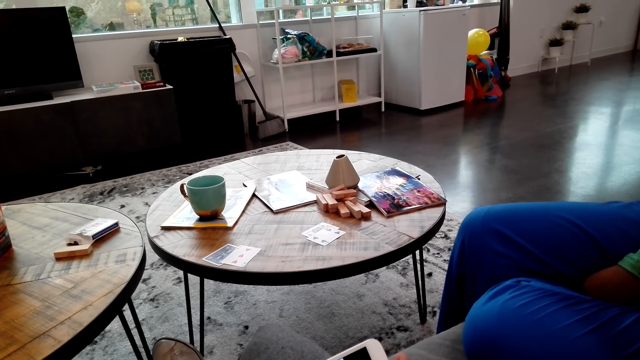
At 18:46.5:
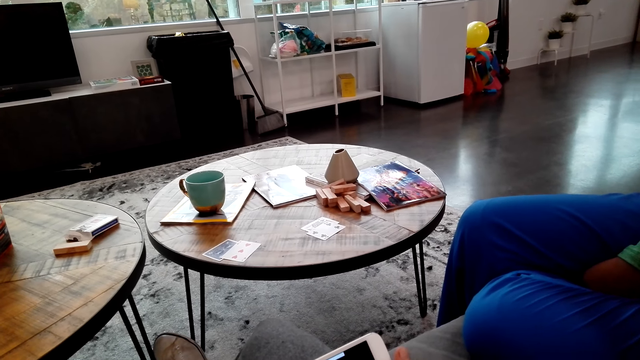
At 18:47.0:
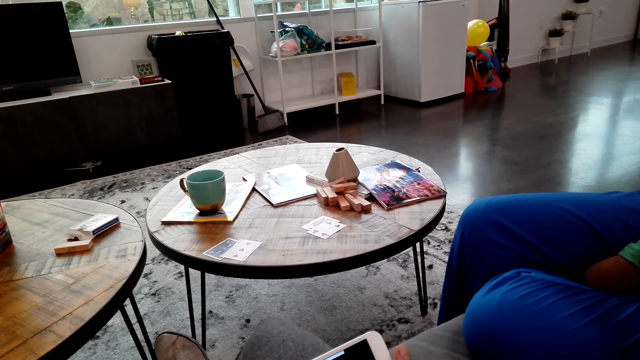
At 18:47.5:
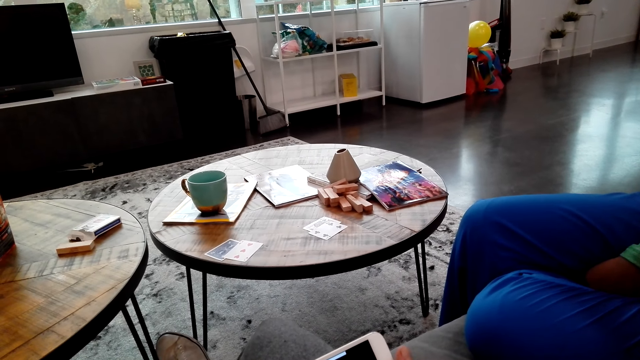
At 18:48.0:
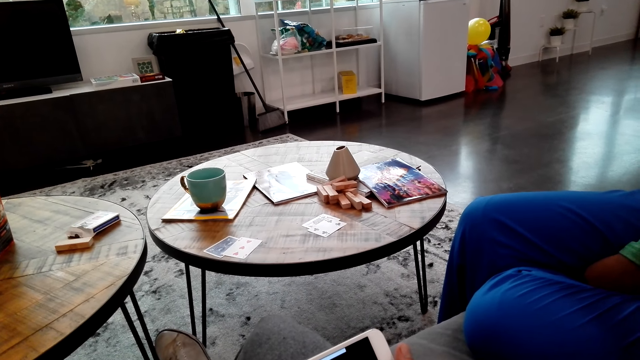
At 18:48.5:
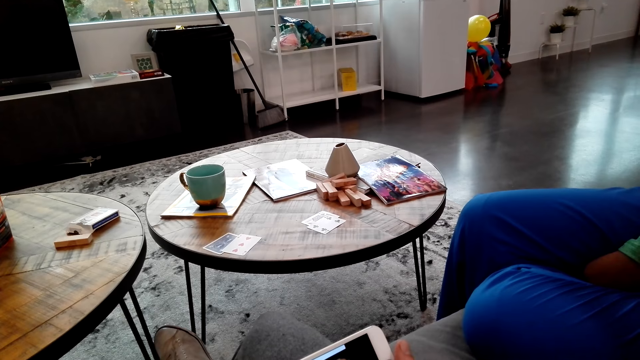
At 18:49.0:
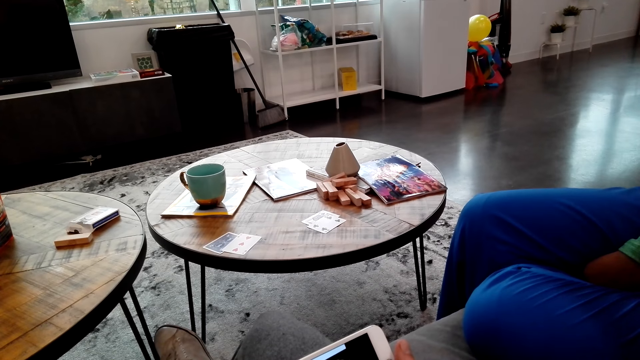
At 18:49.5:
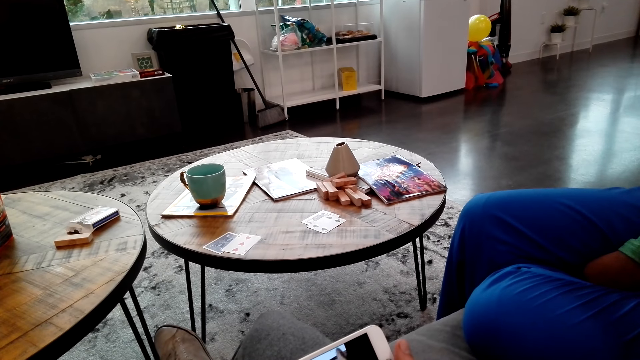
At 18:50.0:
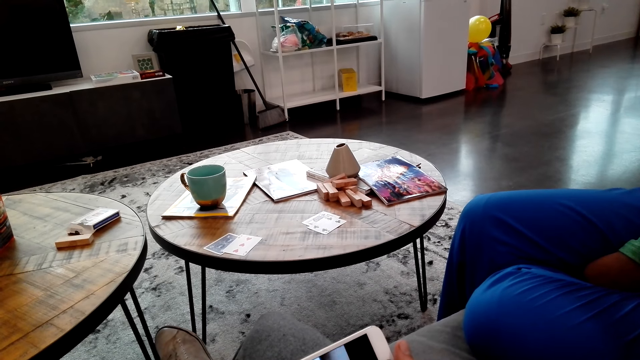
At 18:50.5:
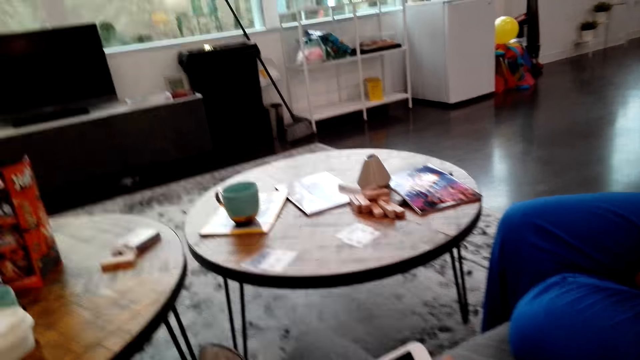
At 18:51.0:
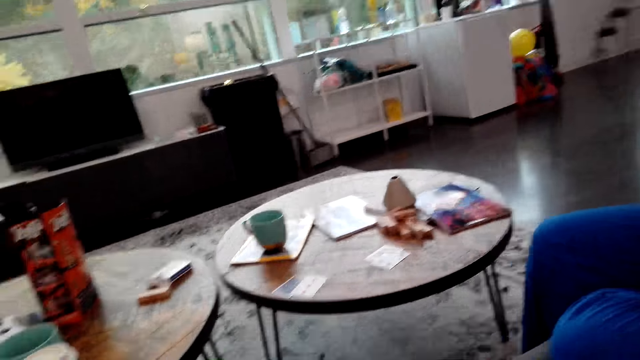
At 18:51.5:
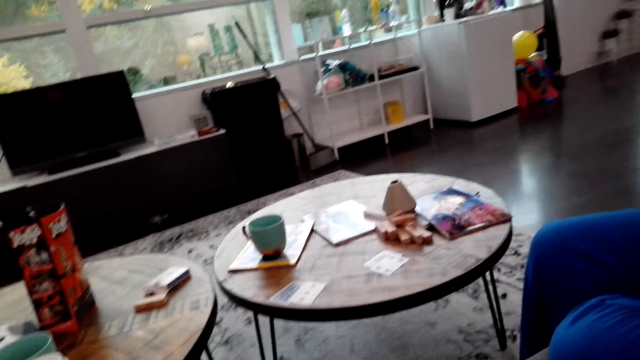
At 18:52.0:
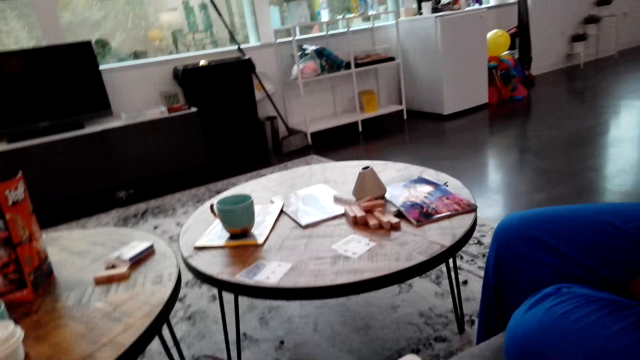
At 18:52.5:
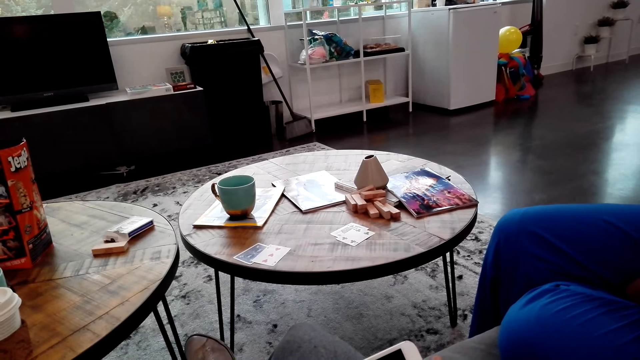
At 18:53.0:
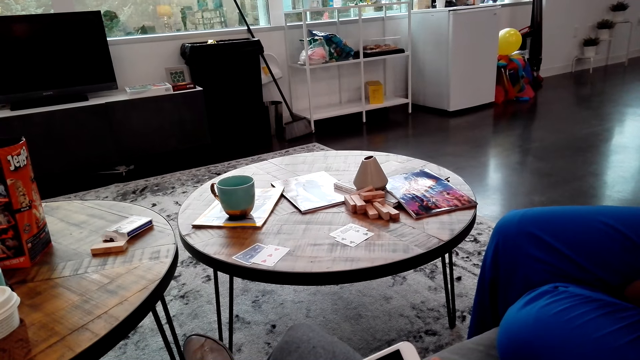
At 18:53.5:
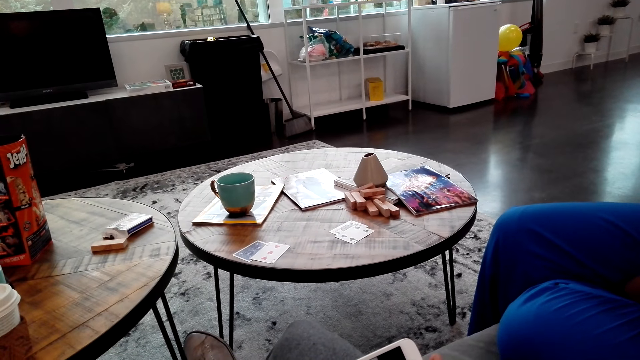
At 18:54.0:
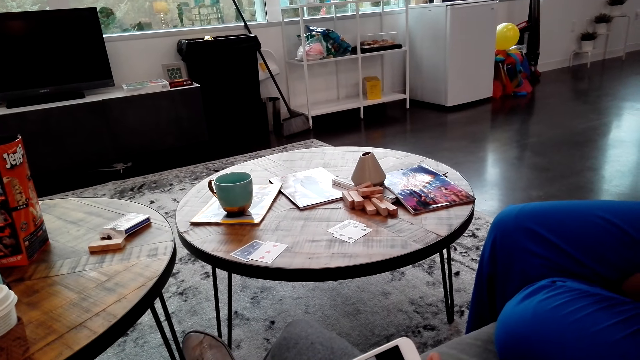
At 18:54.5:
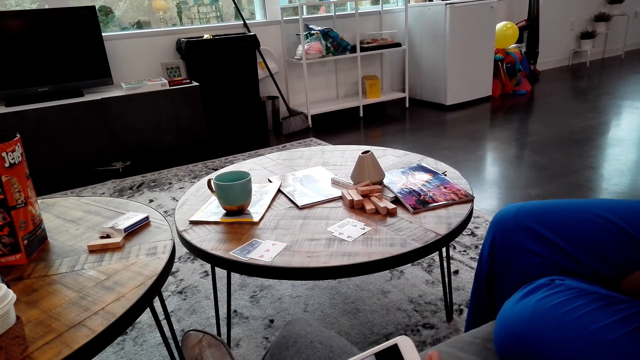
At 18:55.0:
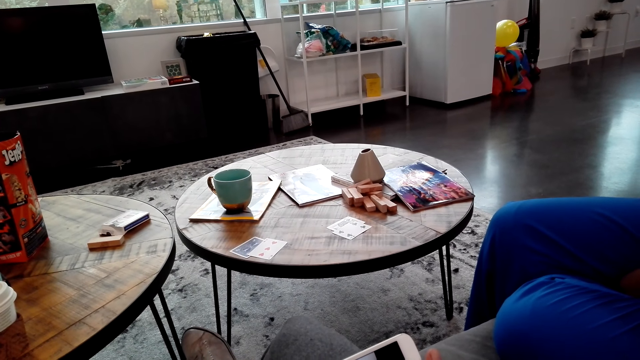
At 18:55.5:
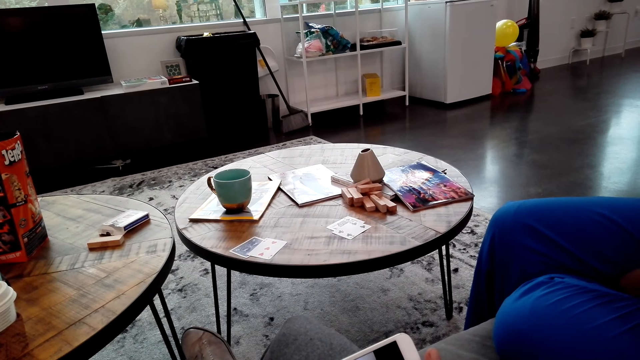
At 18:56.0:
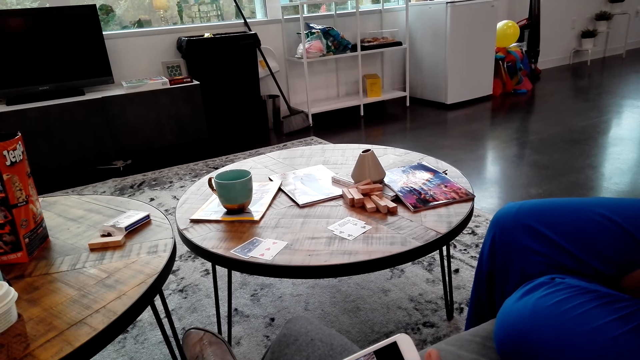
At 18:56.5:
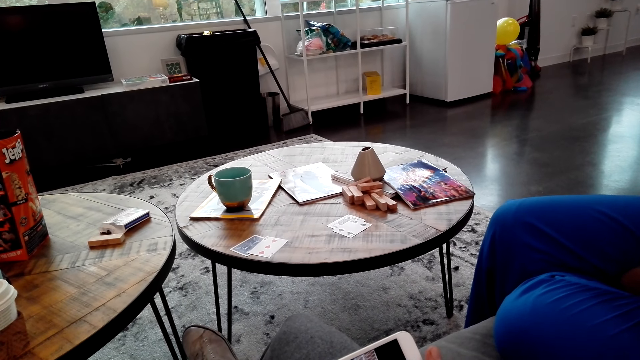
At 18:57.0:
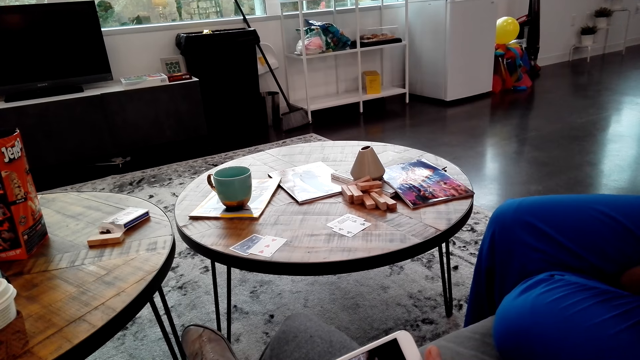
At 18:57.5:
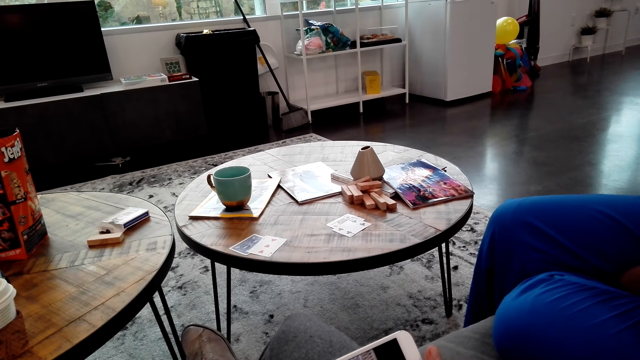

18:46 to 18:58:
The camera wearer looks around.

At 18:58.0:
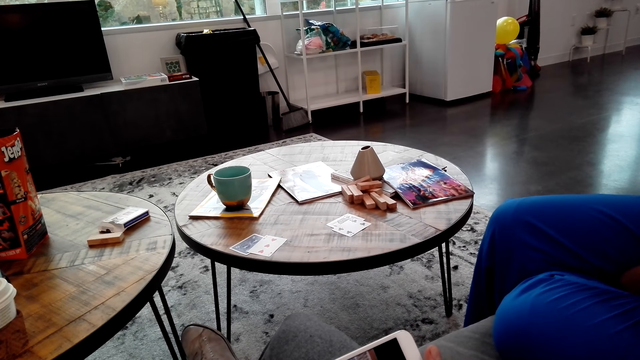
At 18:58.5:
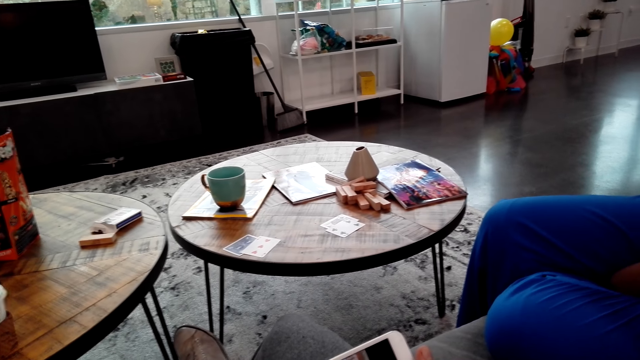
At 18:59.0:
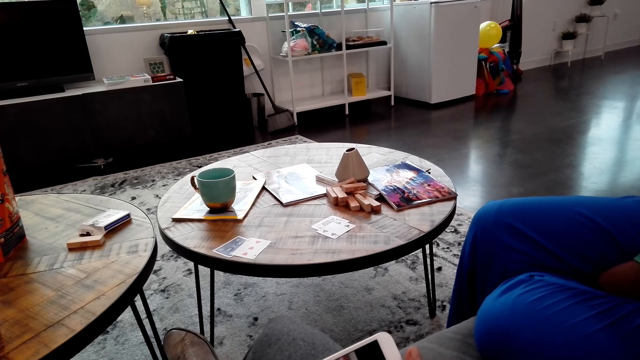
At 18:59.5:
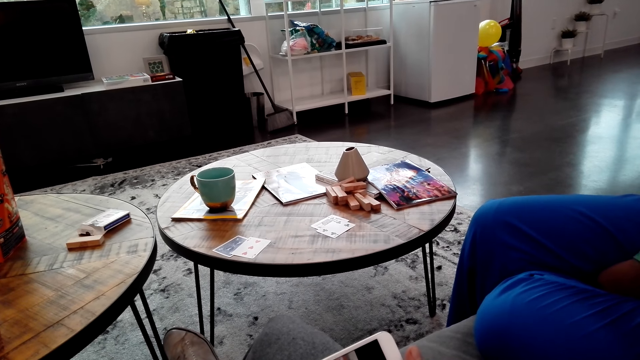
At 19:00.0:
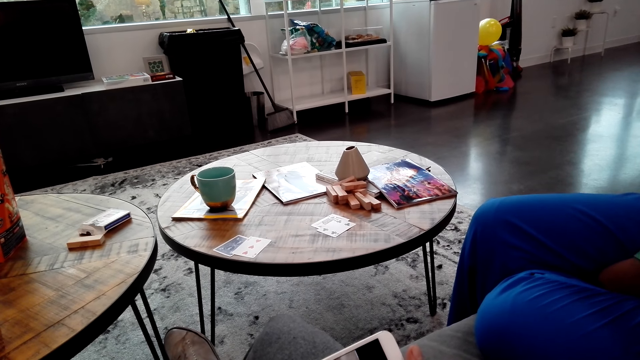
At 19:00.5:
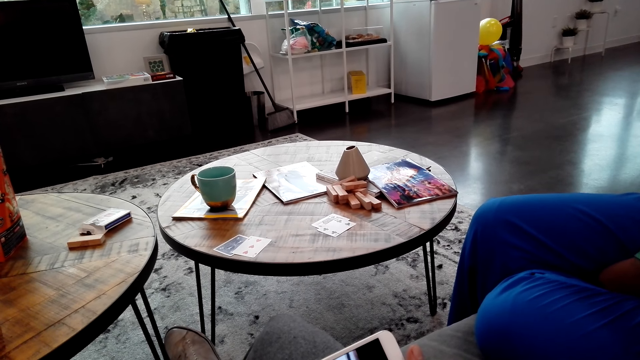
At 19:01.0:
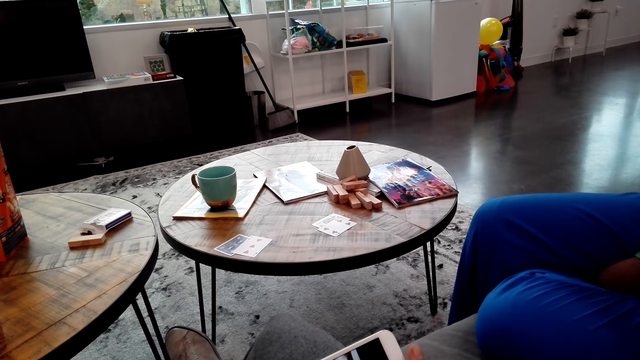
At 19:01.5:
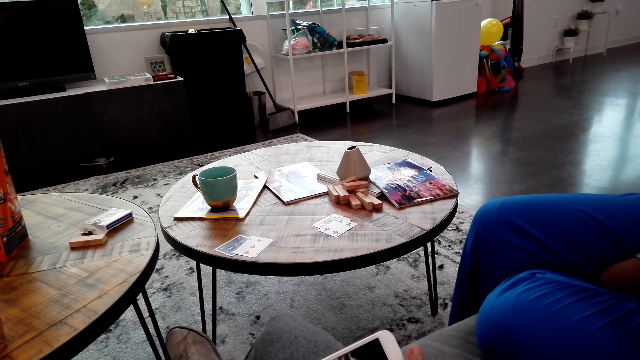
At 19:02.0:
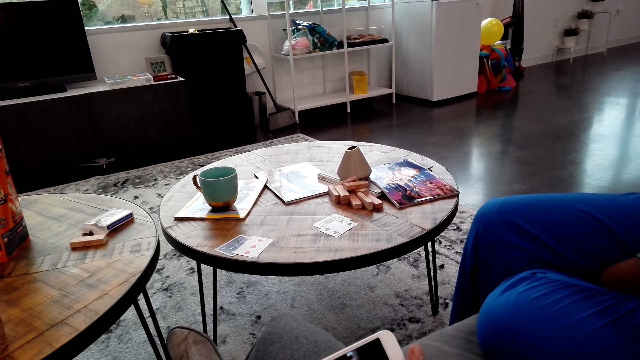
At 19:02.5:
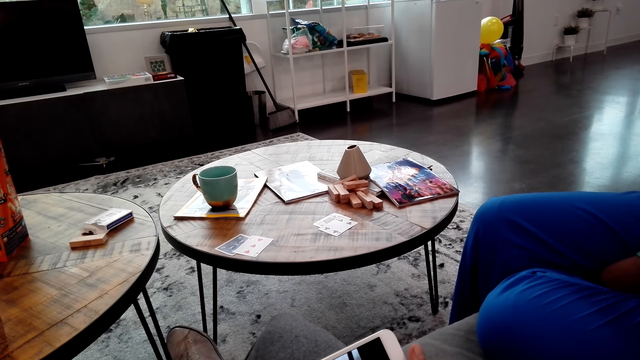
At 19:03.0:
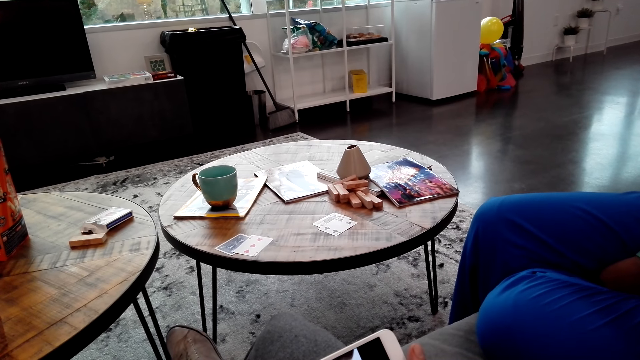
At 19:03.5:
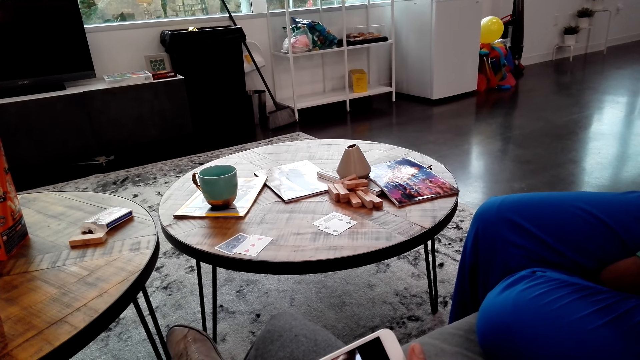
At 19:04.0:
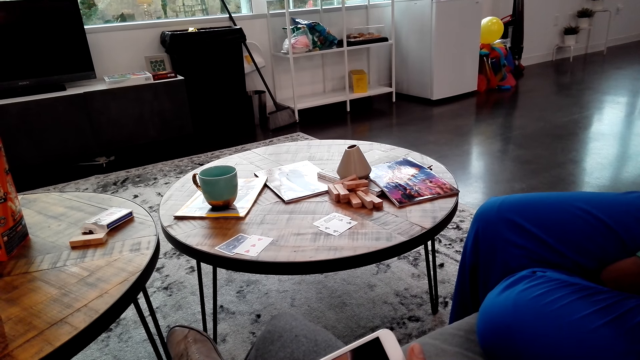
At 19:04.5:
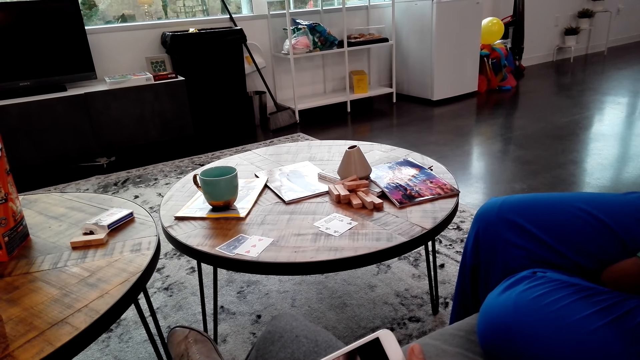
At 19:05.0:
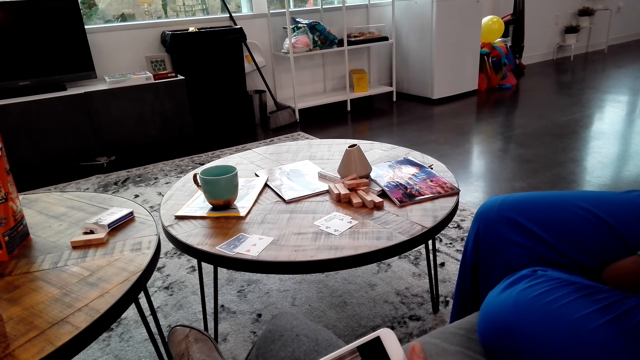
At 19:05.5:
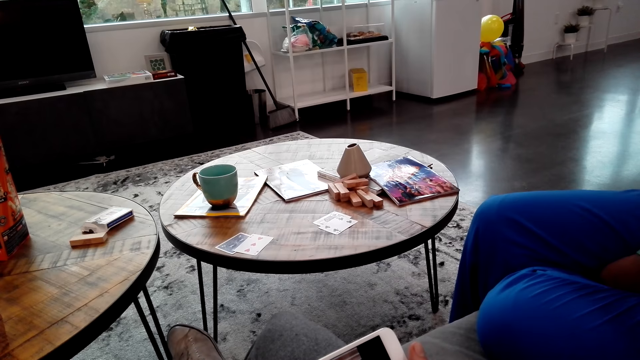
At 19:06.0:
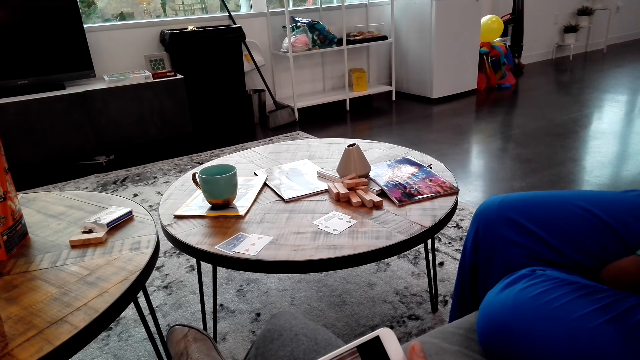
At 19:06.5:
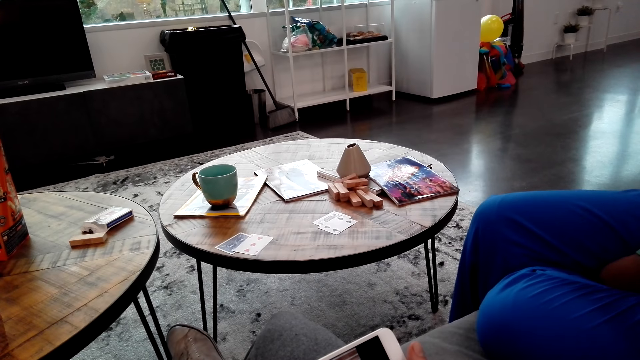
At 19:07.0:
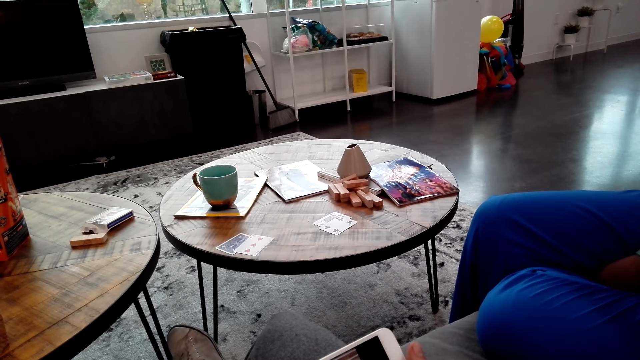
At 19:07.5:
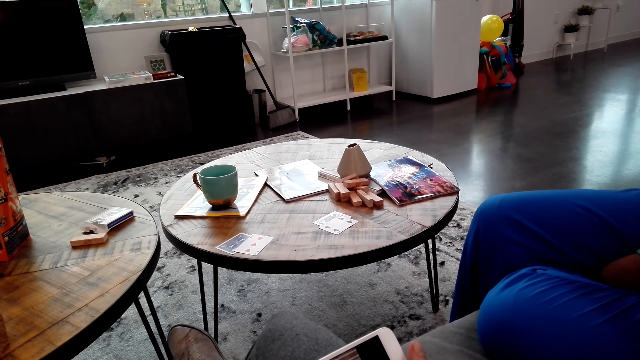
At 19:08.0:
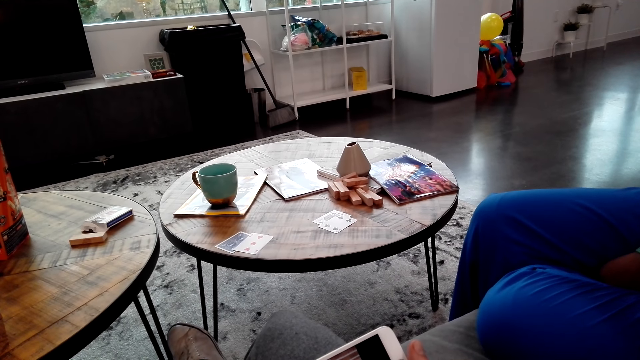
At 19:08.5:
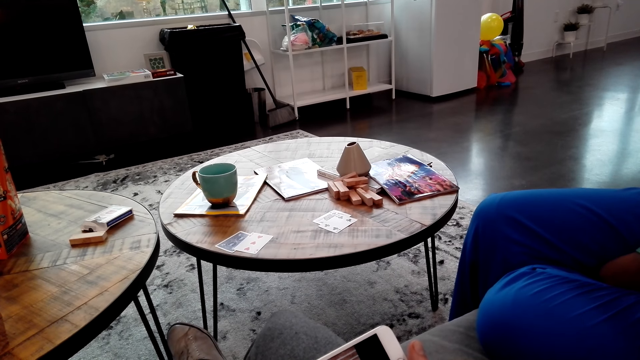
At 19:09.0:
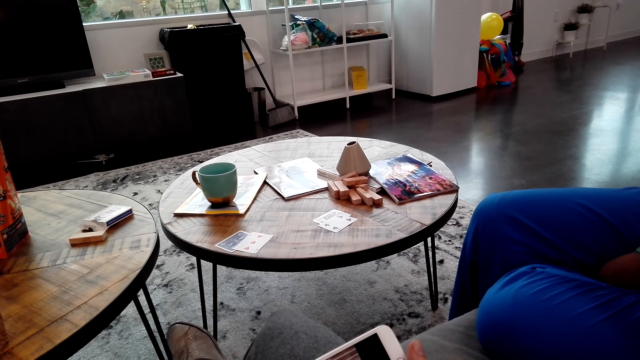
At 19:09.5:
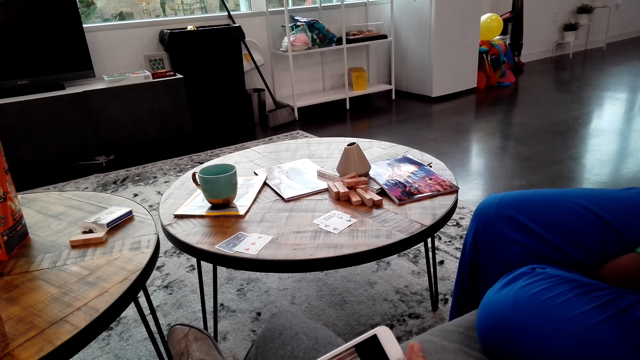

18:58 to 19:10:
The camera wearer watches the game on the phone.
